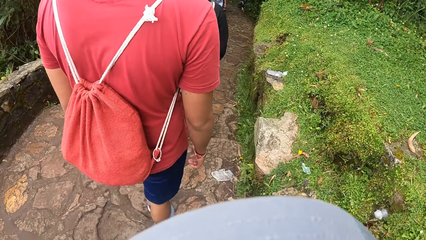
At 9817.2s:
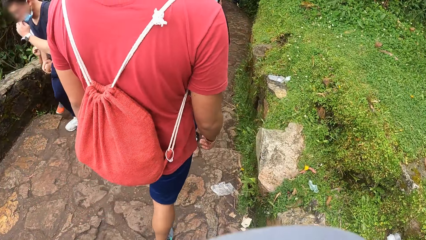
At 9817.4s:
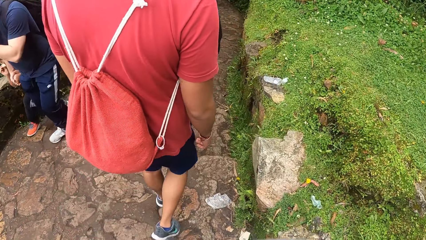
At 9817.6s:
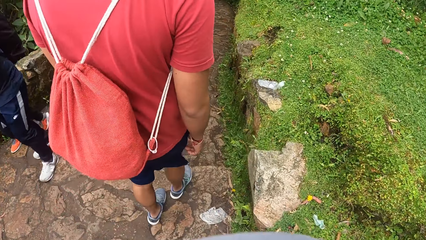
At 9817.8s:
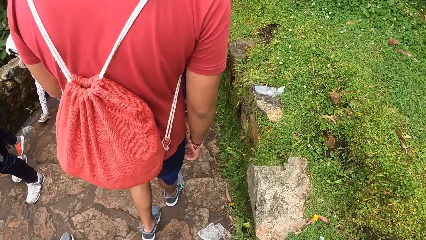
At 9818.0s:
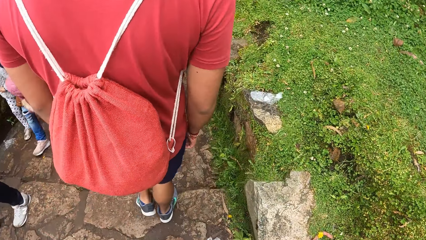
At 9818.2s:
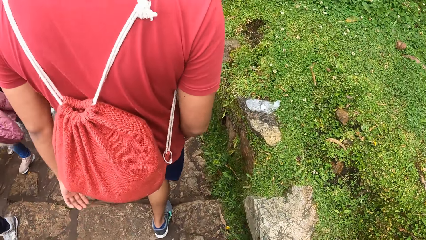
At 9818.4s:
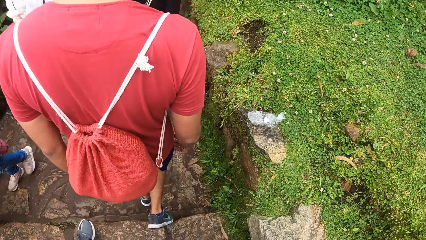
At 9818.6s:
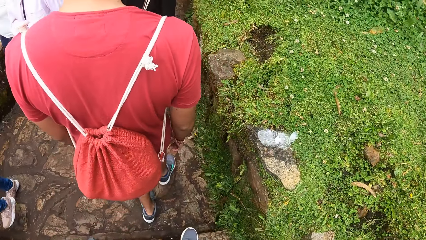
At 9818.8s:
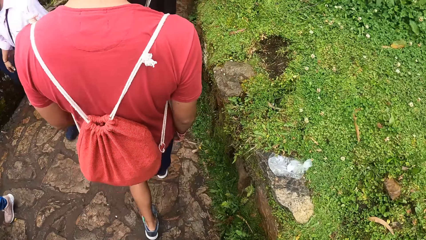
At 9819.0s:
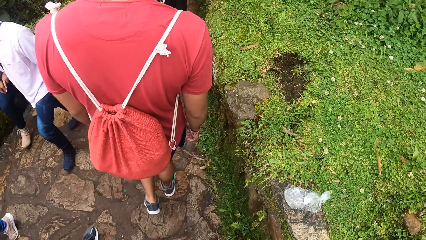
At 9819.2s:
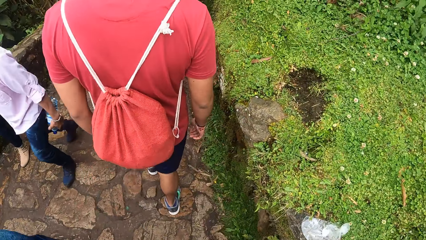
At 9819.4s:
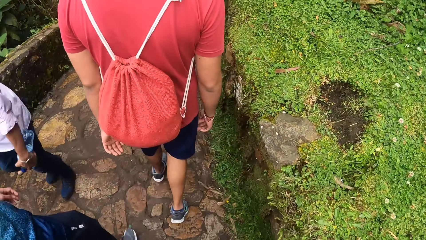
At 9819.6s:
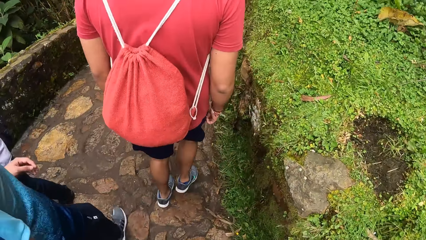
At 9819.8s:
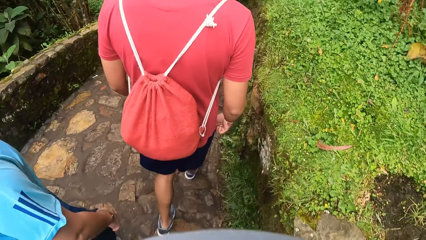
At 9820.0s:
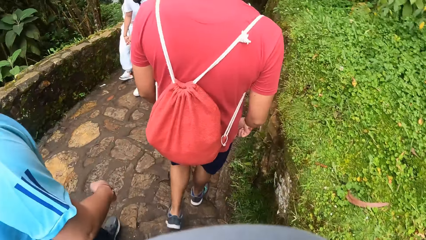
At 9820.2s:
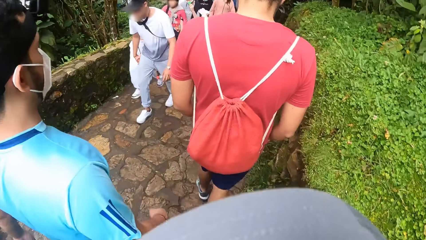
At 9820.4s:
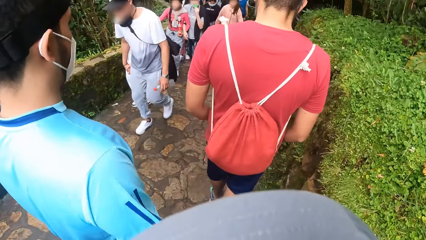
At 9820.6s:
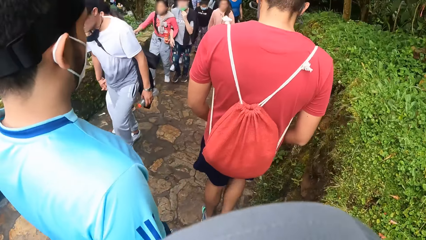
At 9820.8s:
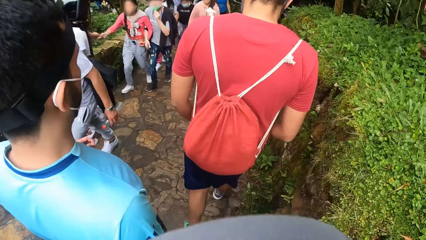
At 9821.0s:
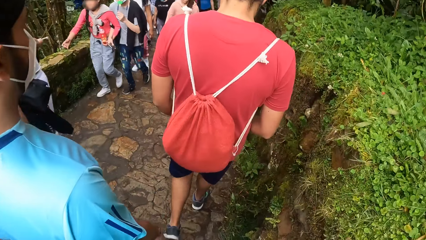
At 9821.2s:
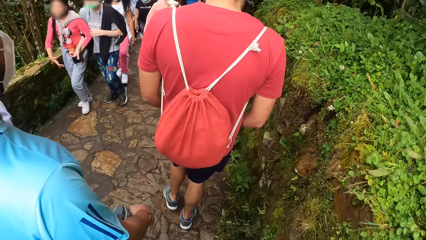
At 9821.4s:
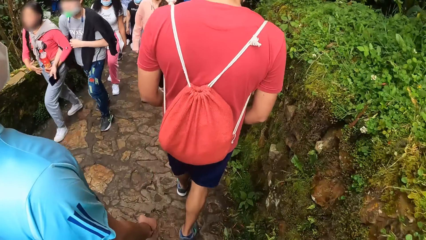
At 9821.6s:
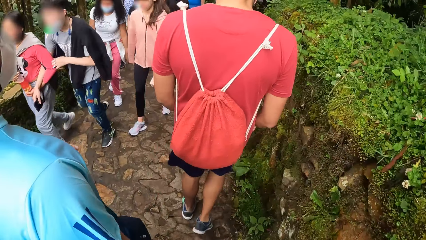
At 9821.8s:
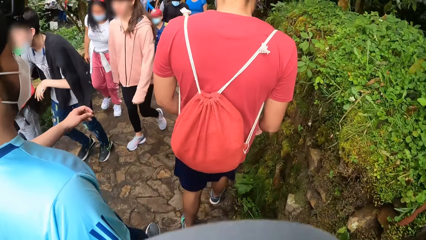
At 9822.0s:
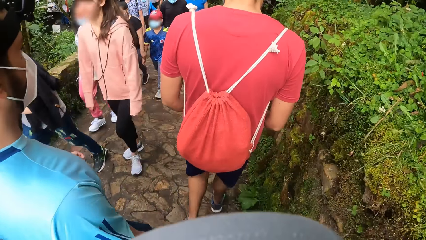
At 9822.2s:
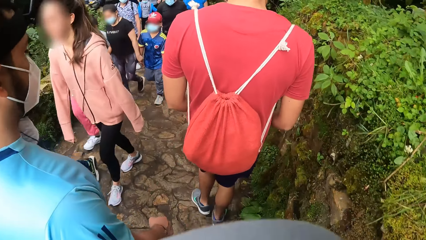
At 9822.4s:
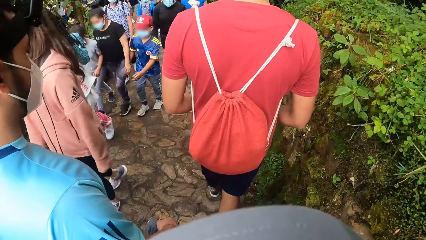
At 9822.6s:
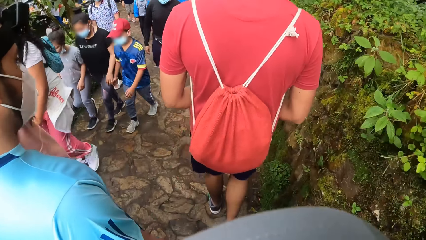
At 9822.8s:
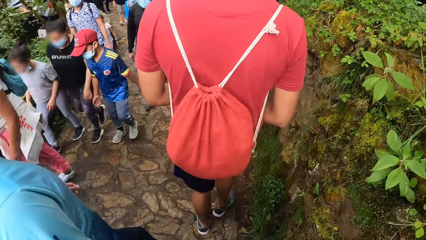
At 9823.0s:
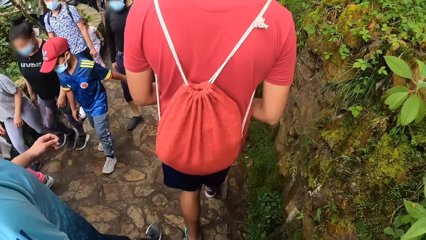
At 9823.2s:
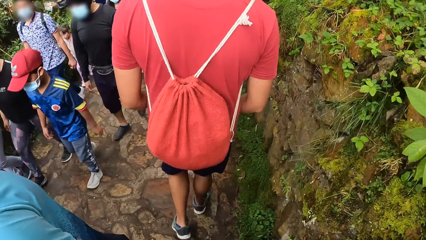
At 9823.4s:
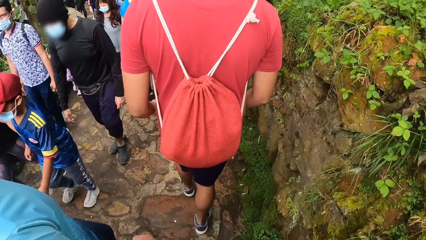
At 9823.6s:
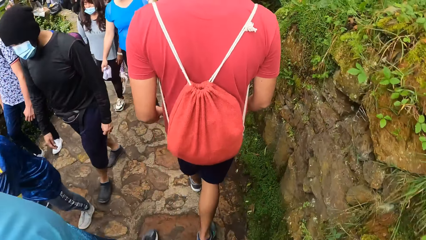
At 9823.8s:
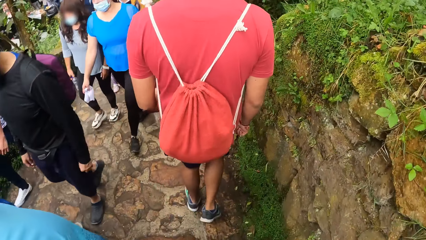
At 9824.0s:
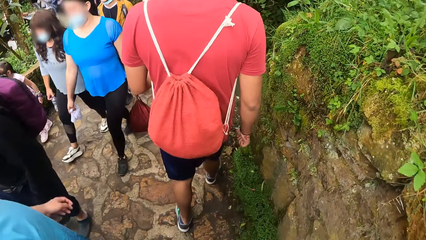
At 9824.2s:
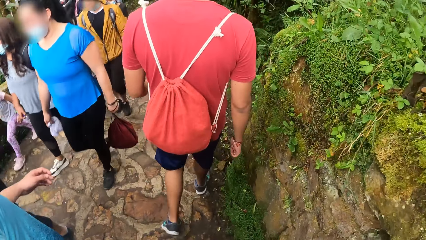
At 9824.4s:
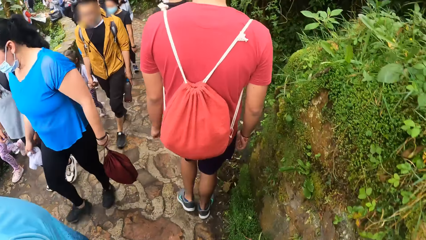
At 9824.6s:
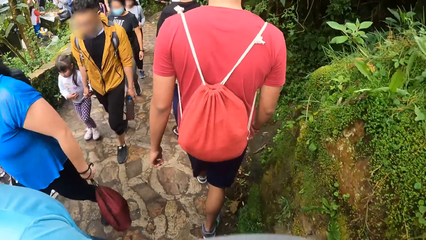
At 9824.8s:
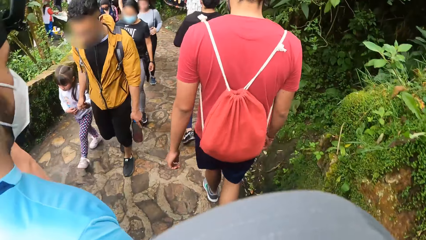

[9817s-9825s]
The camera wearer walks down the stairs. They walk in a walkway.

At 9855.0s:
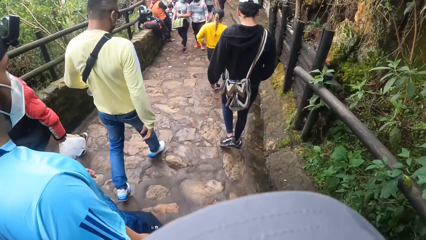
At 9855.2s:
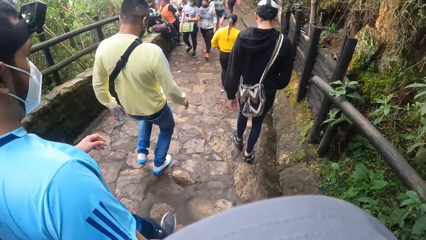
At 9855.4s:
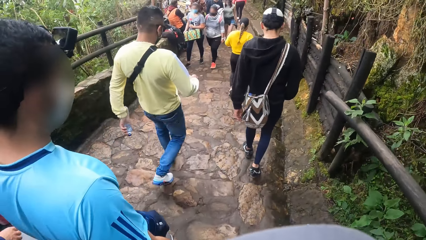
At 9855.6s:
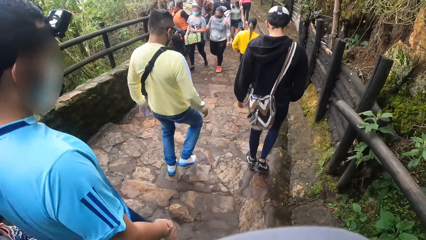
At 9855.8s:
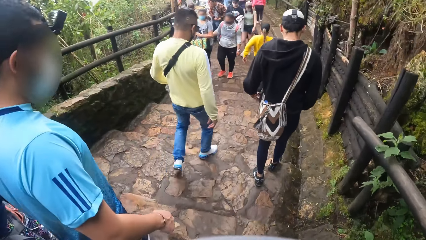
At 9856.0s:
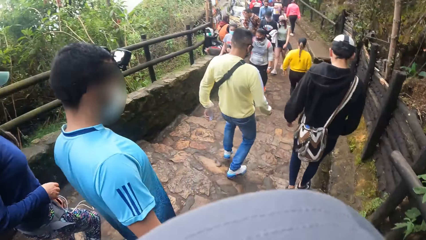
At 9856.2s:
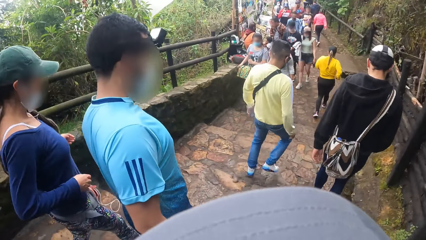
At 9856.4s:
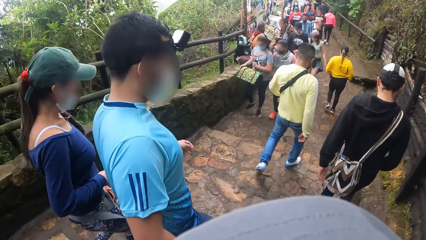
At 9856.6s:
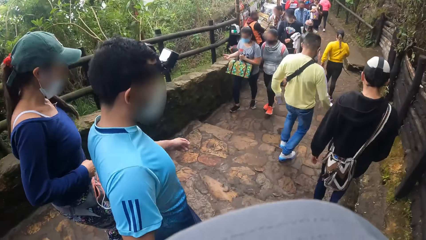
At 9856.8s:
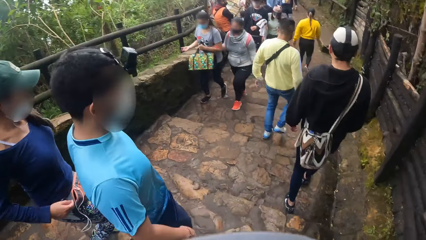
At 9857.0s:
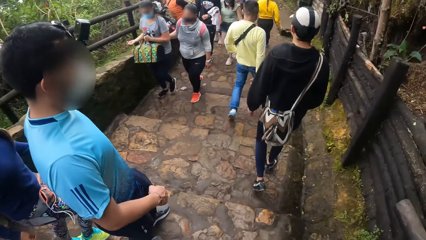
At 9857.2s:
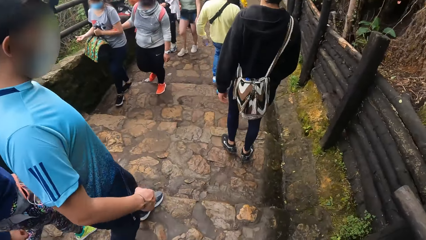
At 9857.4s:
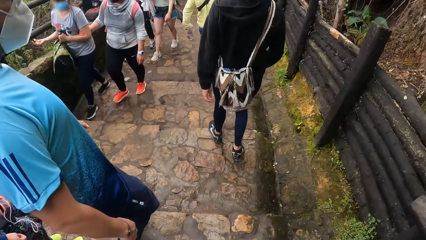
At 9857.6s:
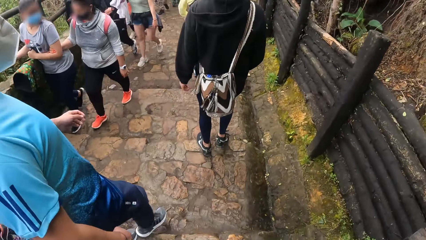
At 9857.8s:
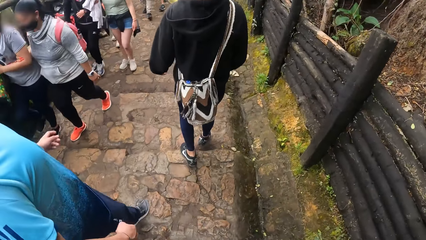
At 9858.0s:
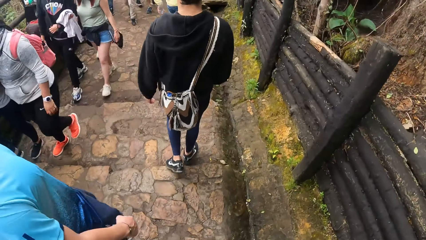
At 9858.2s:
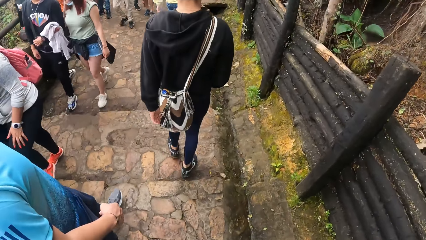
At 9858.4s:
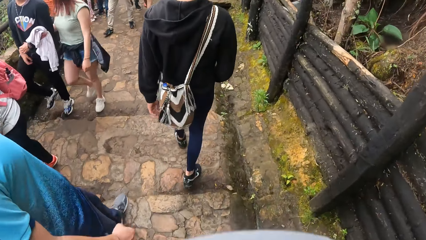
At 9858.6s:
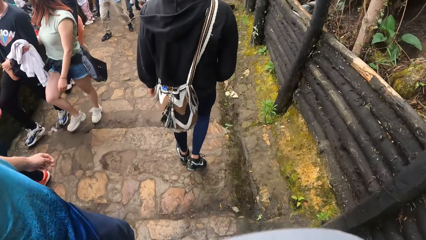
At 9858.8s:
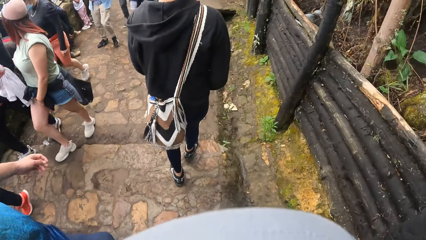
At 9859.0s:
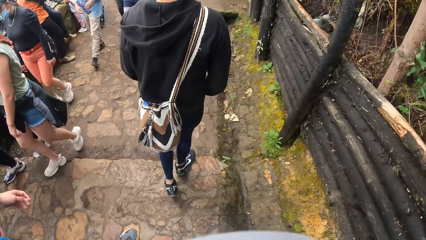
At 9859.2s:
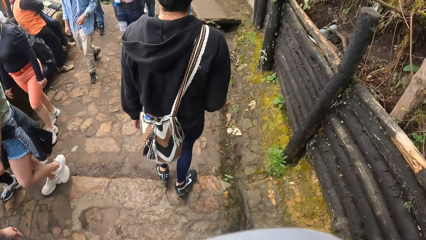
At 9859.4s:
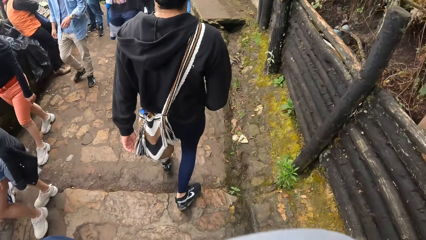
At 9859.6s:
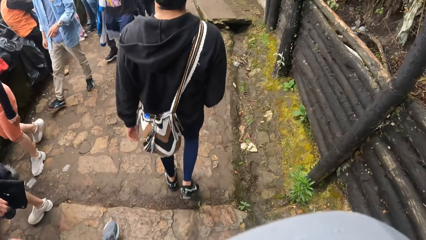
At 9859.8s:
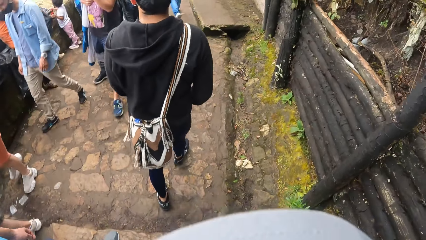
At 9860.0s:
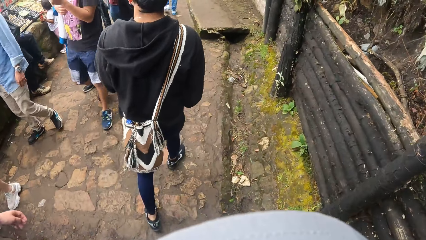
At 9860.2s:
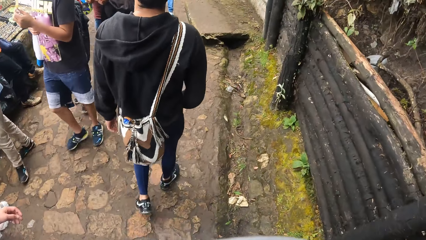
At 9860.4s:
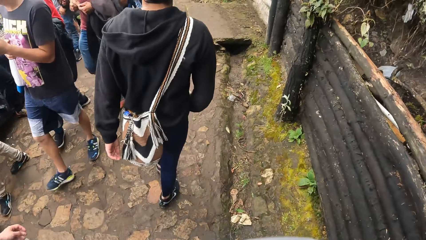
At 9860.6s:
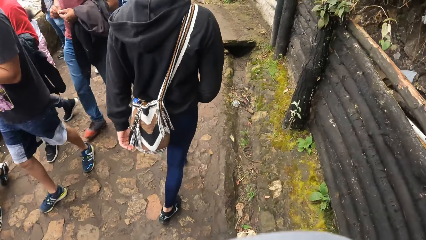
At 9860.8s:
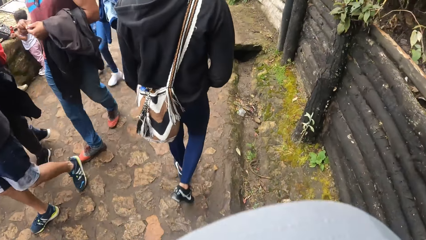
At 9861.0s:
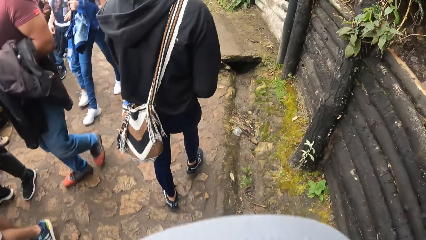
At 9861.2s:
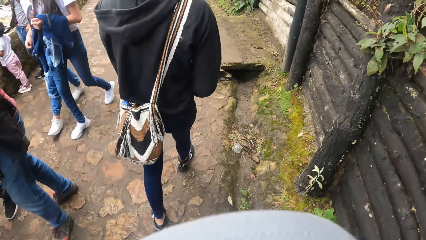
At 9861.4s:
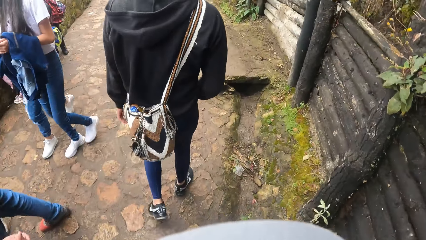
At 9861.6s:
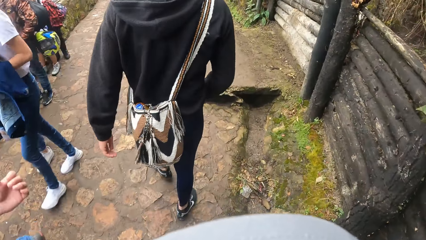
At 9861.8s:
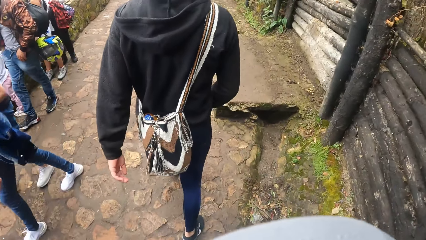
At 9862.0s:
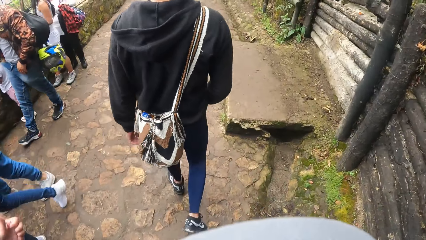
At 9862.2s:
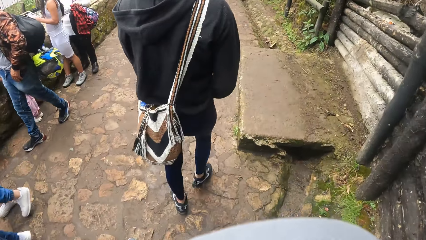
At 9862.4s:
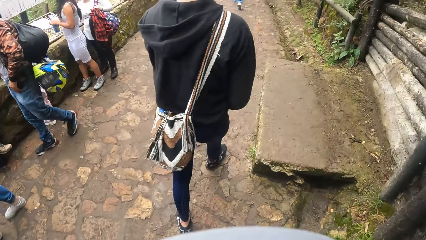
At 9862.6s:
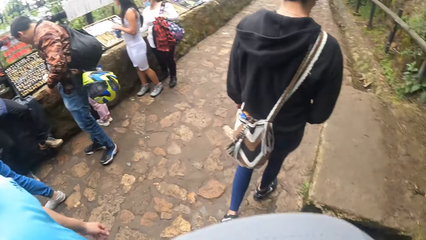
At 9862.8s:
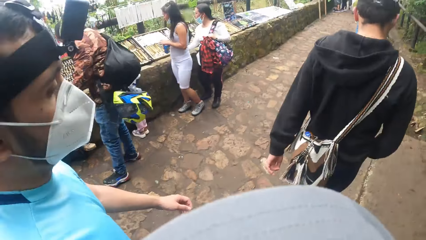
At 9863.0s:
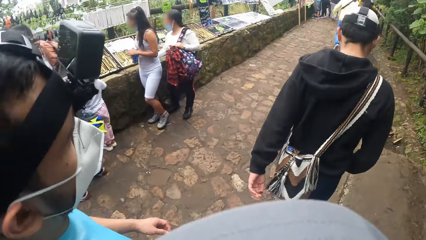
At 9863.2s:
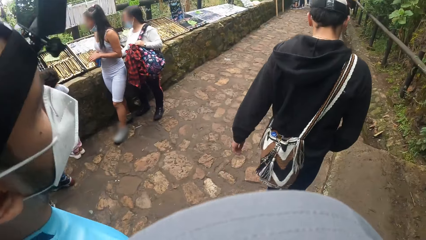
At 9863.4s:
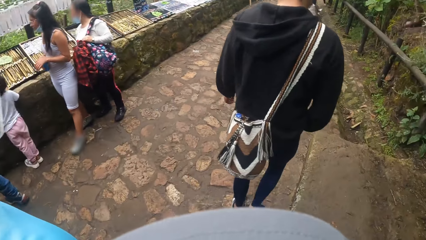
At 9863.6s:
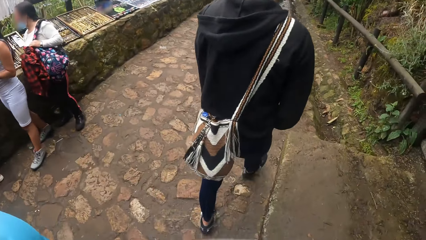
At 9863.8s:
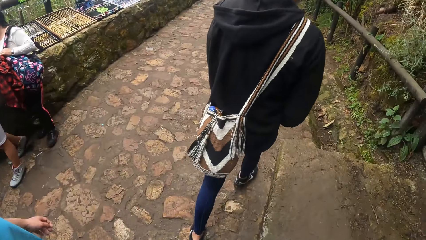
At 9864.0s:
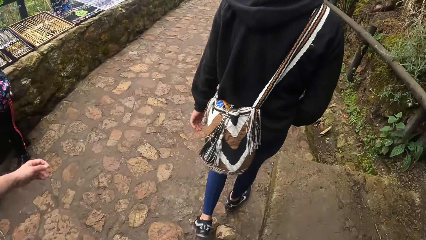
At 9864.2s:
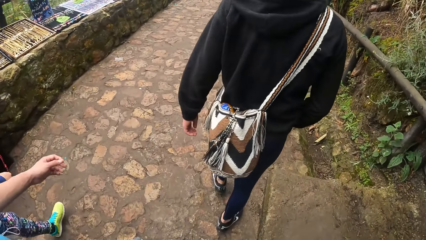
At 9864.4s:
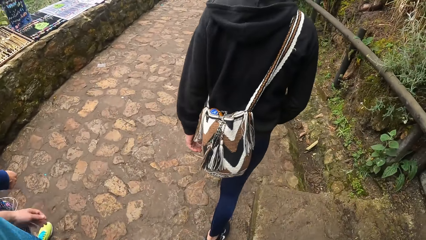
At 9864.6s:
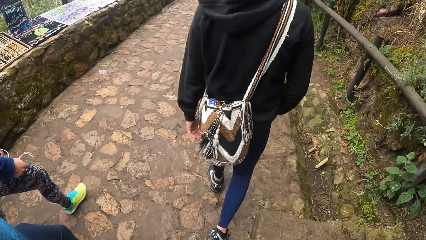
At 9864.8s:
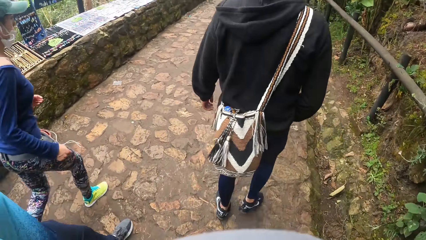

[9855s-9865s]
The camera wearer walks down the stairs. They walk in a walkway. They look around the walkway.
